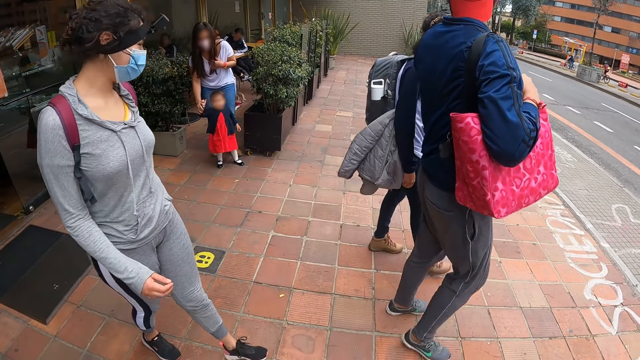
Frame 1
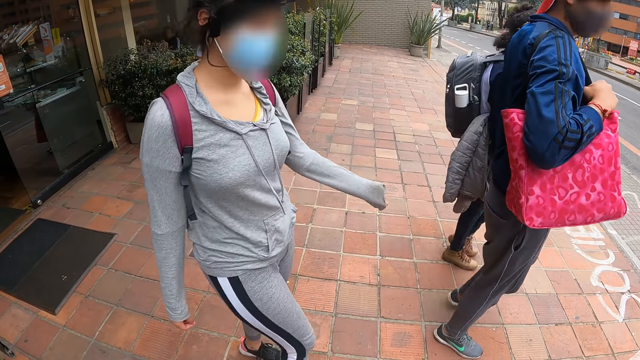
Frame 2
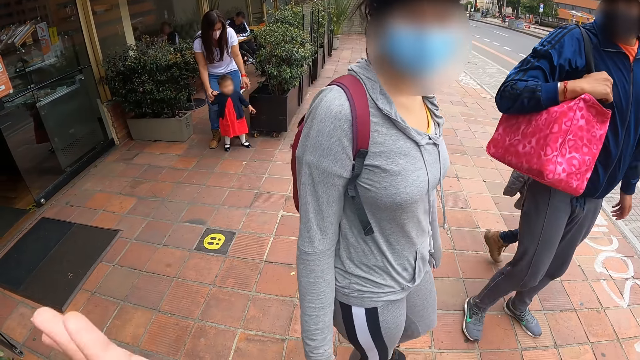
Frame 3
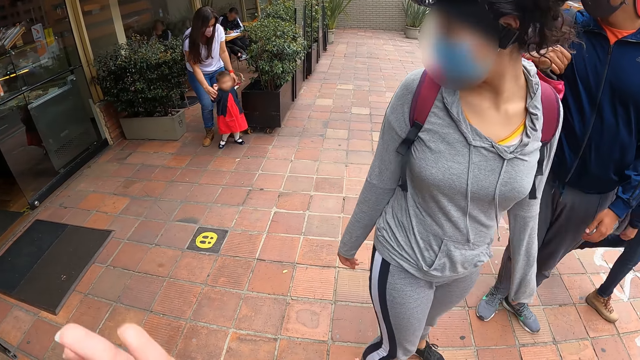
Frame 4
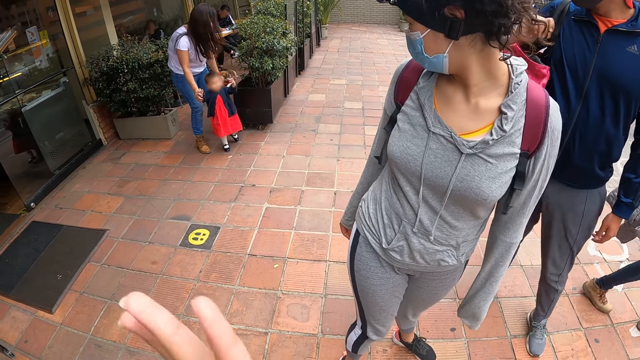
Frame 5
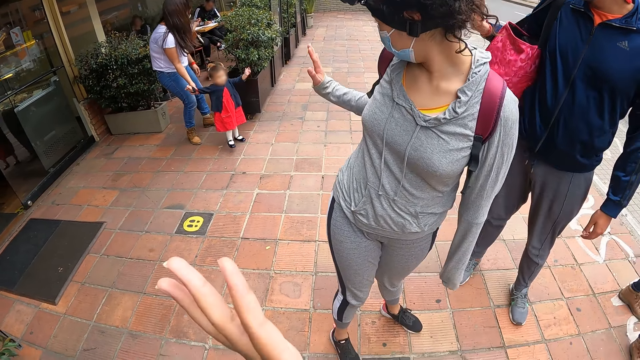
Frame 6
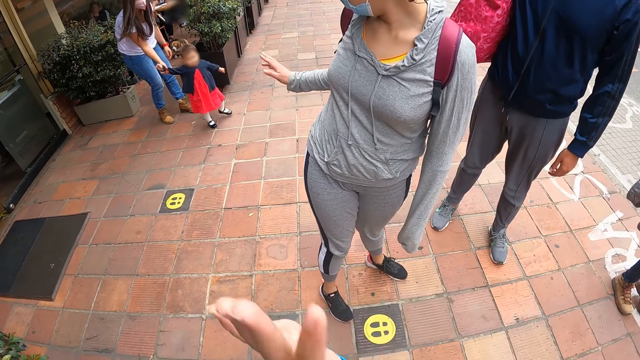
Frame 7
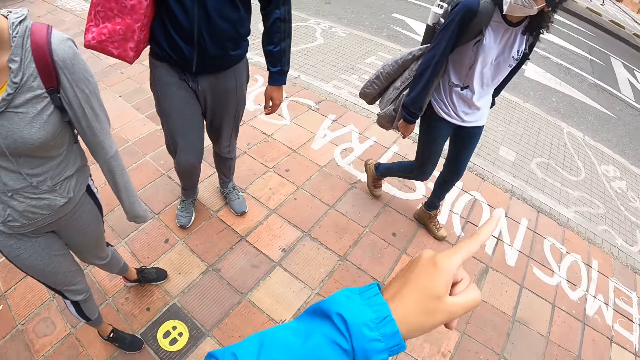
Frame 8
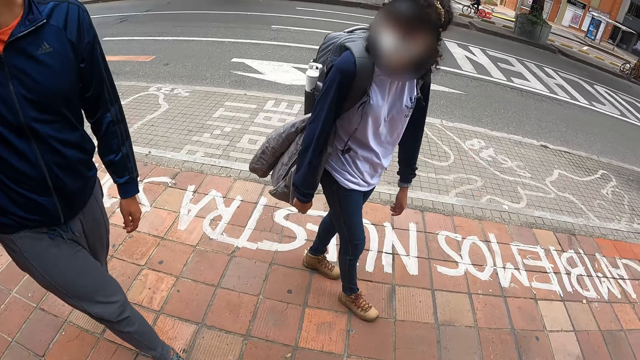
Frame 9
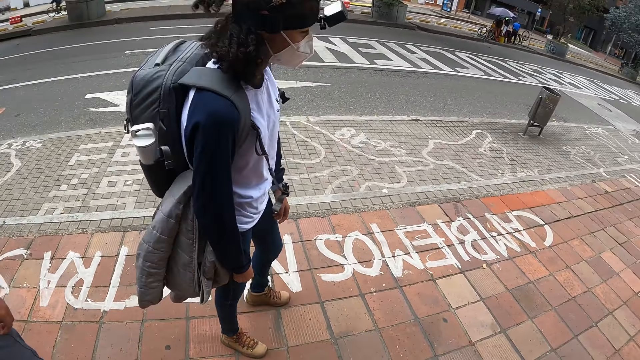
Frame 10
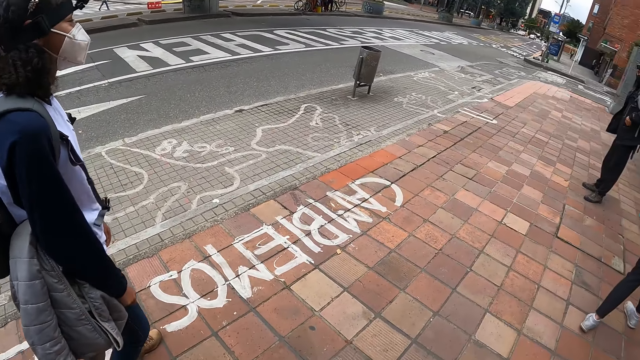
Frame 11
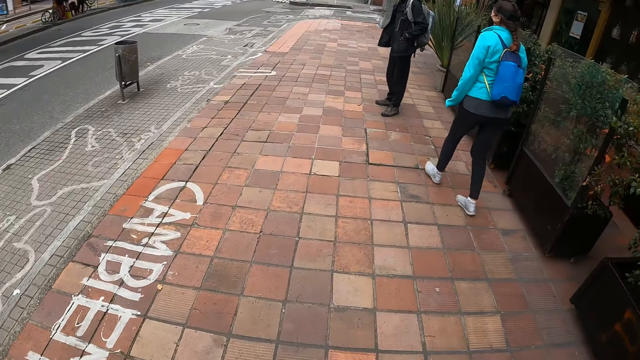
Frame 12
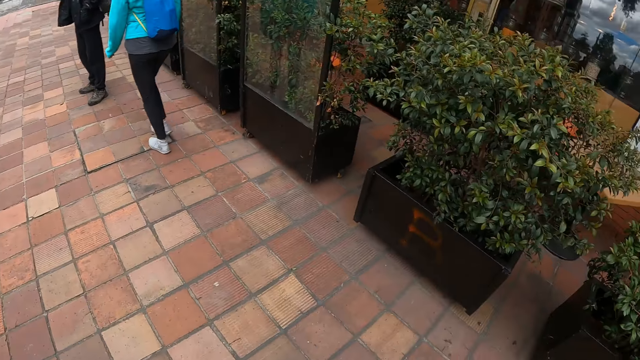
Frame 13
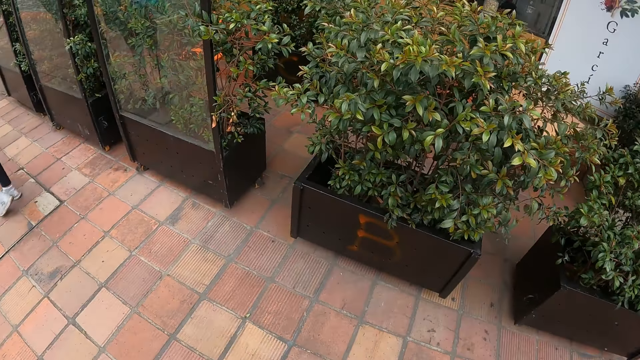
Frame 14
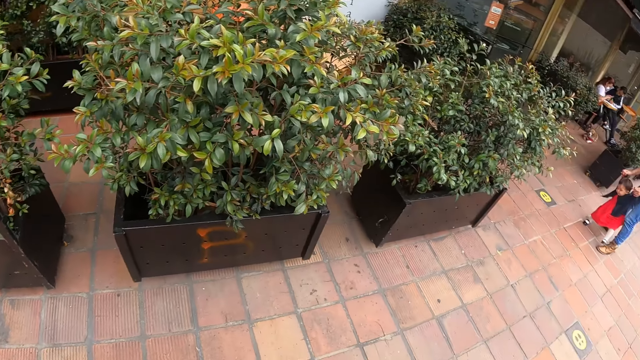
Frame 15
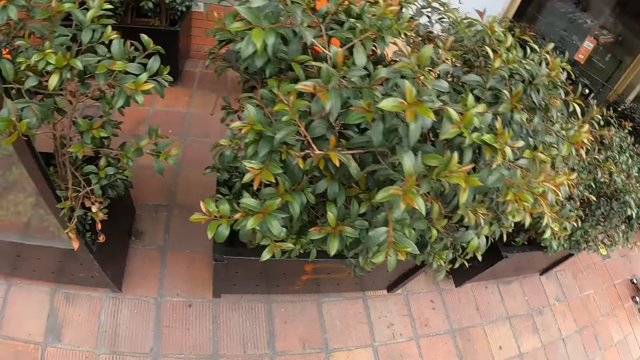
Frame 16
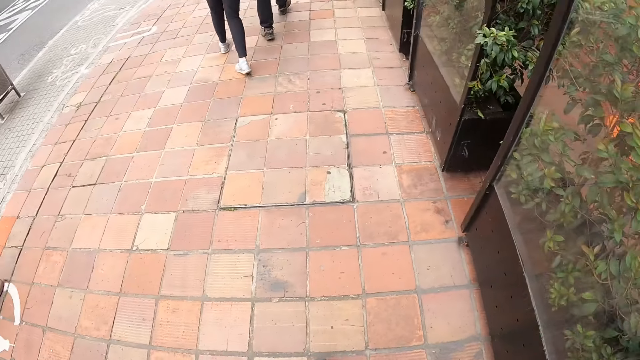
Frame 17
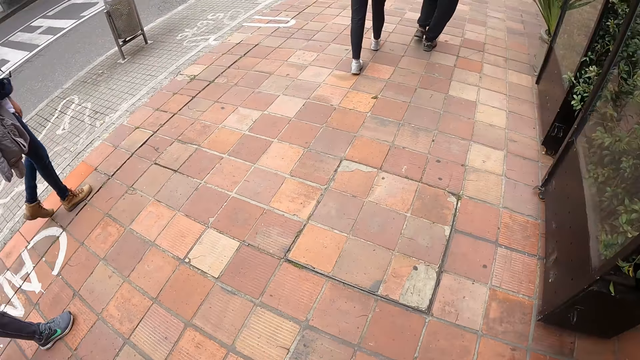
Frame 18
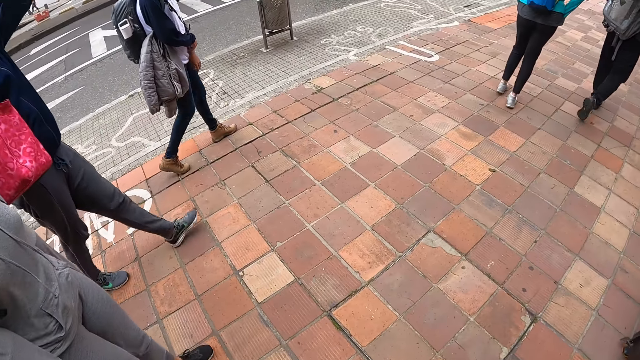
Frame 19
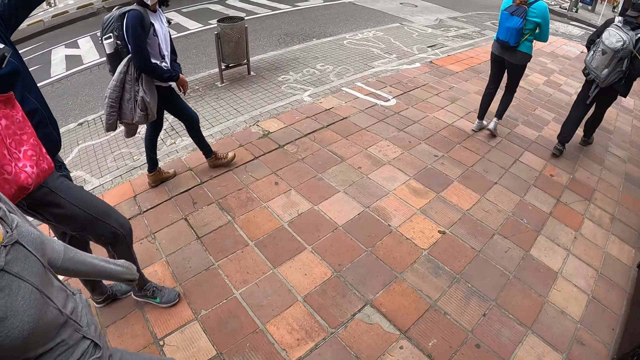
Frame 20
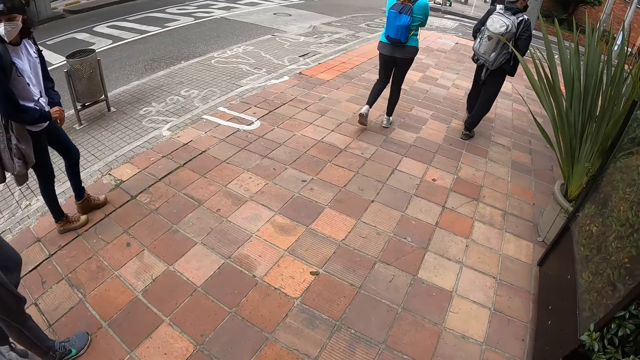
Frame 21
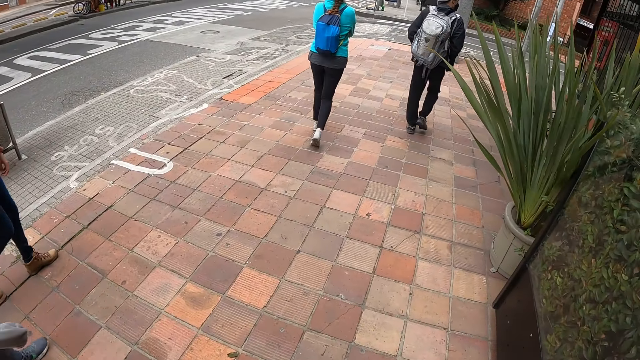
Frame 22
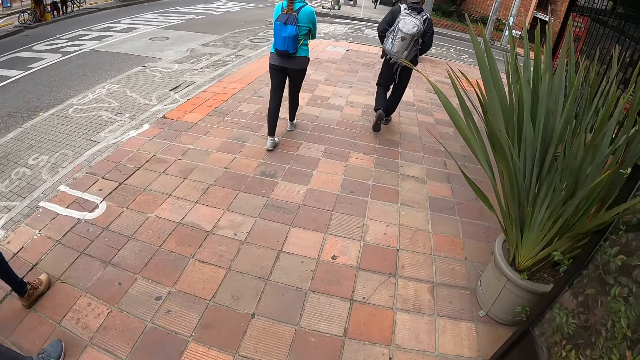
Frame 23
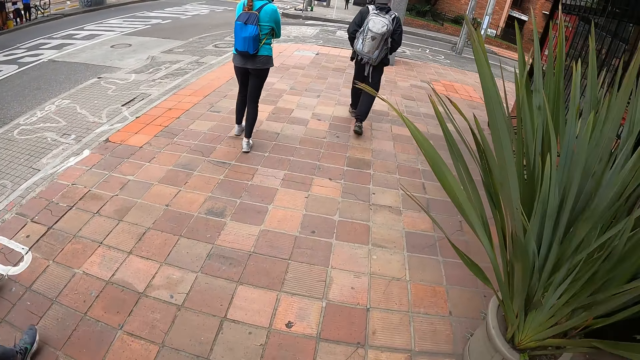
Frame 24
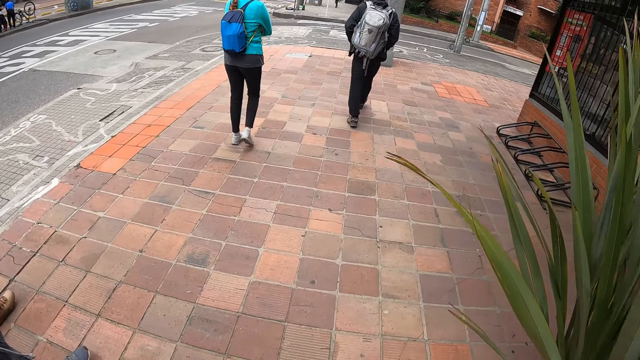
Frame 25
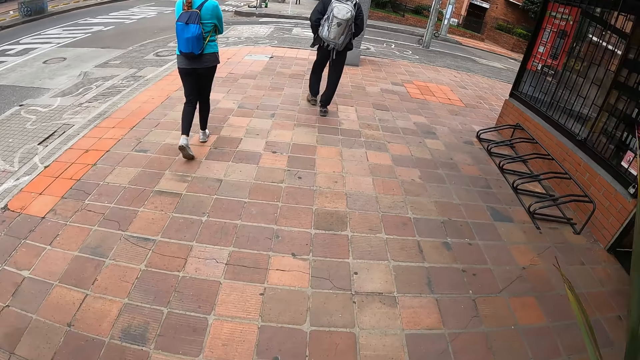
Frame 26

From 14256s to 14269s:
The camera wearer gesticulates with a hand. They wave at a baby with the group of people. They look around. They walk down a pathway on a road with the group of people.

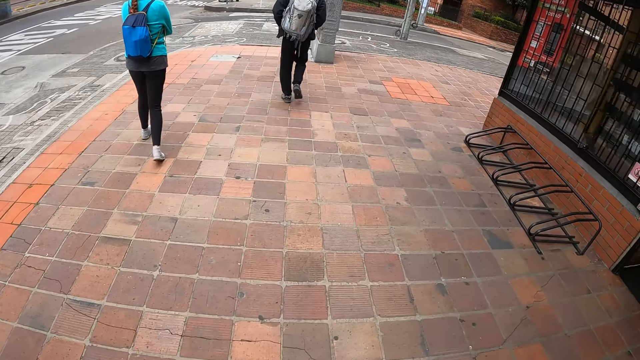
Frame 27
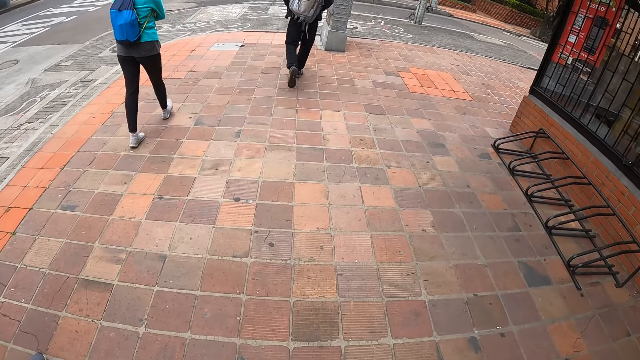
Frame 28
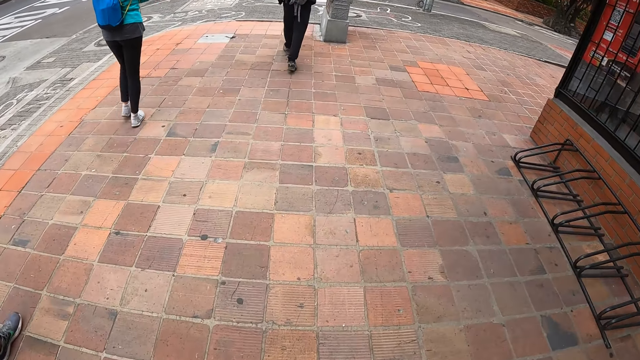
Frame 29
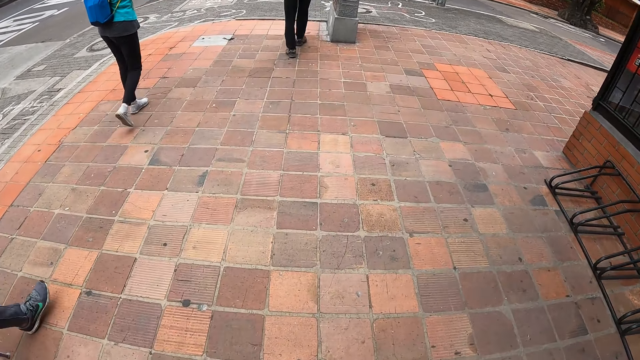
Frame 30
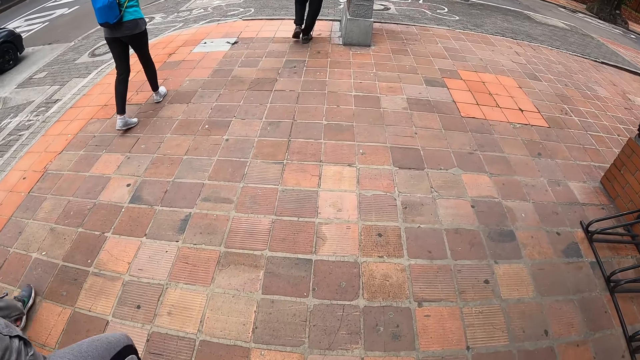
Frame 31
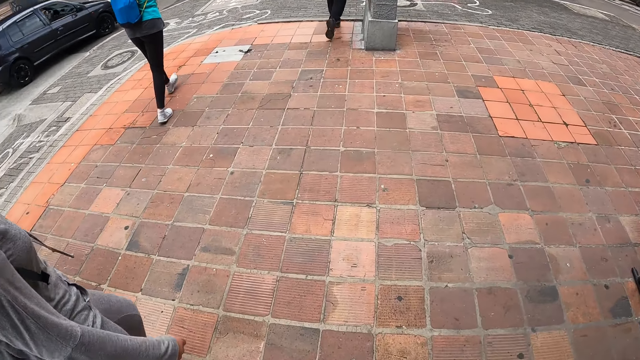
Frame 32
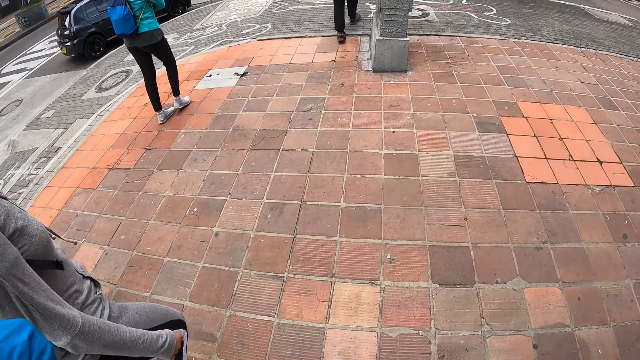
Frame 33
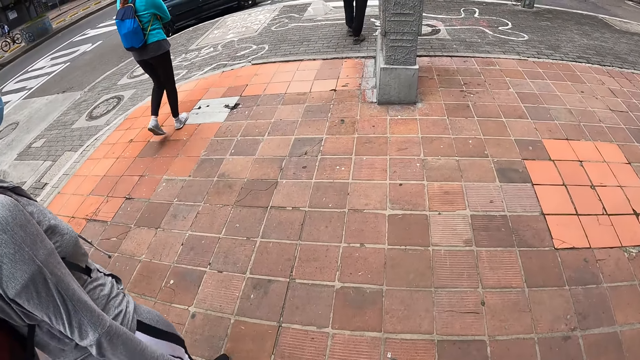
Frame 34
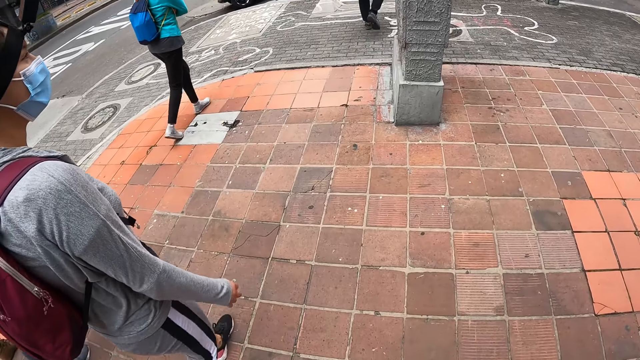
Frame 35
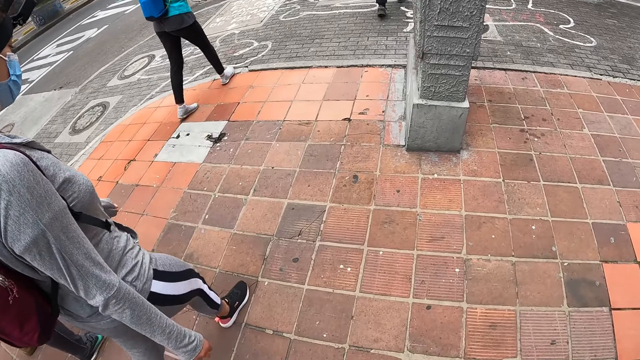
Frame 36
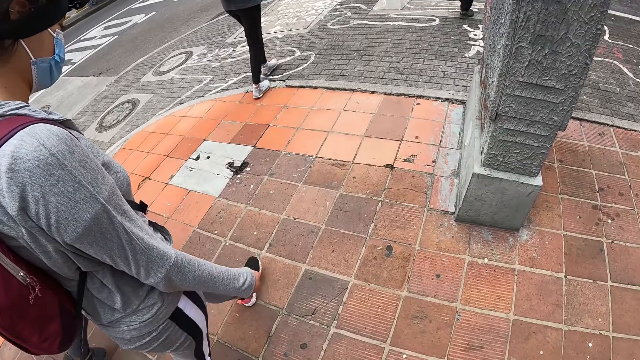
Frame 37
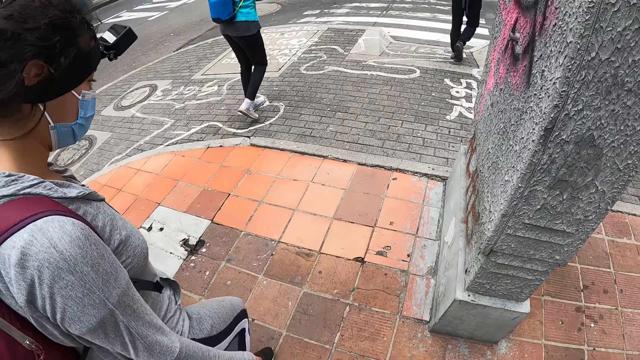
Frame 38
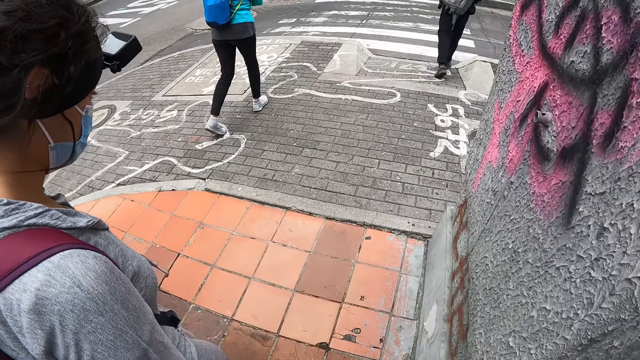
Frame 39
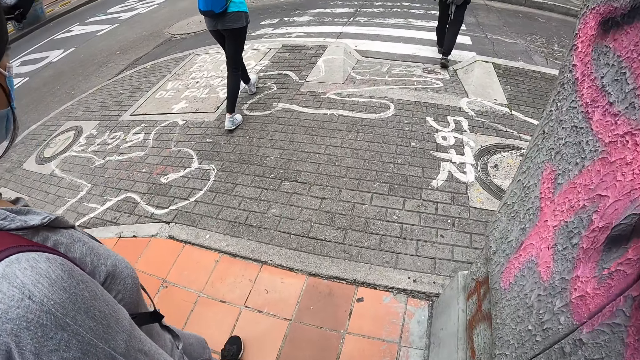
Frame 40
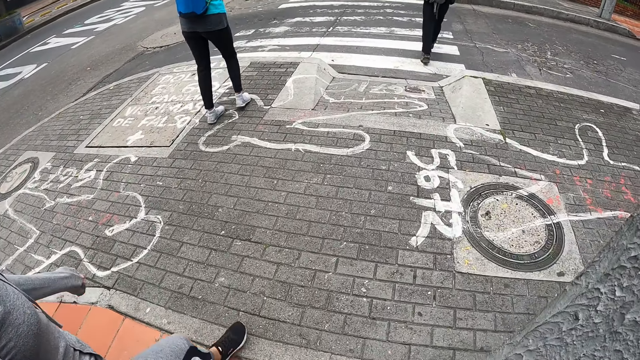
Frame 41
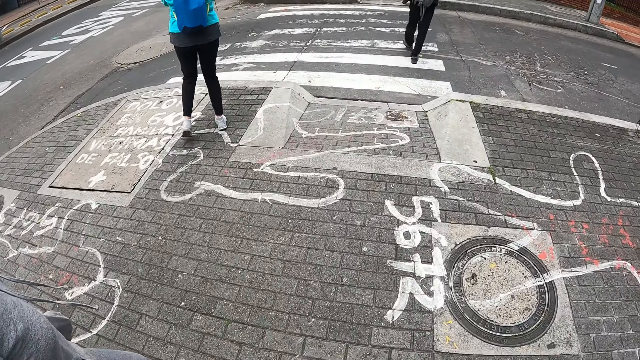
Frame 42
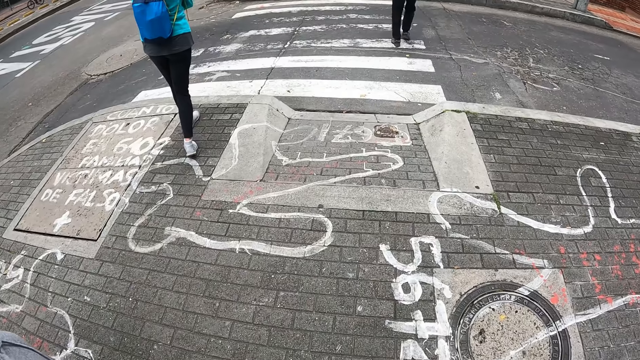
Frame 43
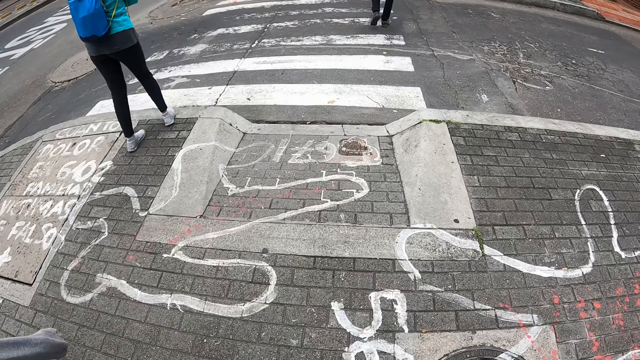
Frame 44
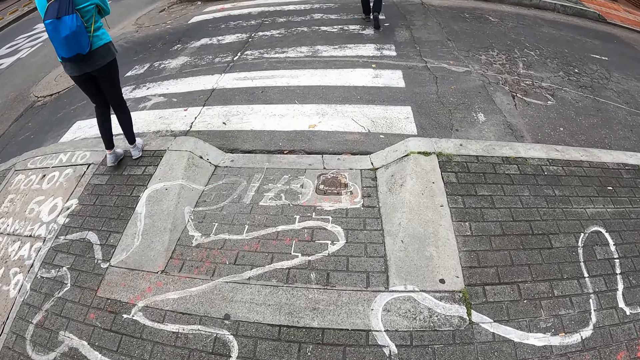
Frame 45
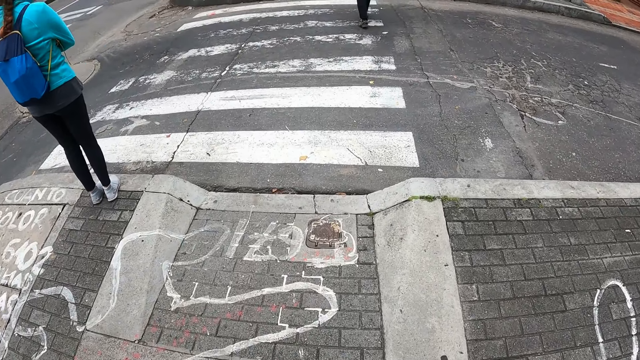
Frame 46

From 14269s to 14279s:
The camera wearer walks beside a lady.
